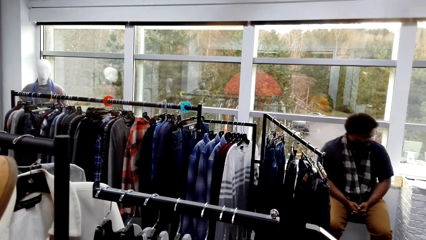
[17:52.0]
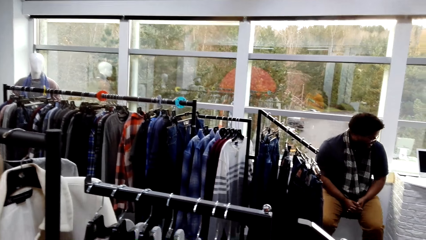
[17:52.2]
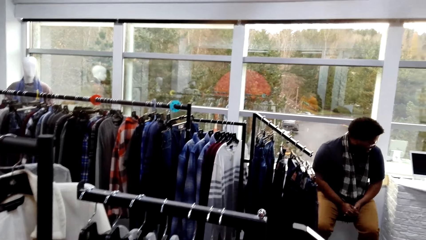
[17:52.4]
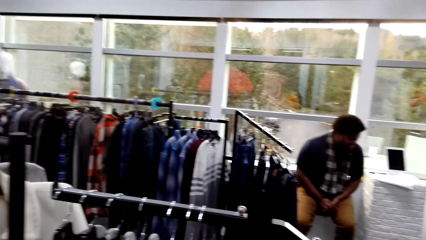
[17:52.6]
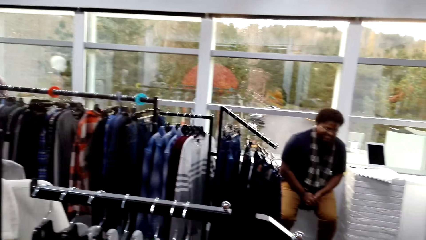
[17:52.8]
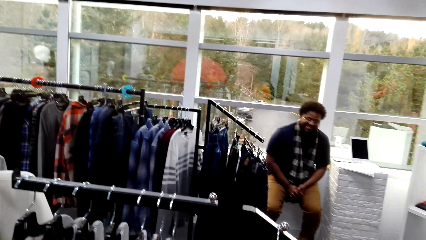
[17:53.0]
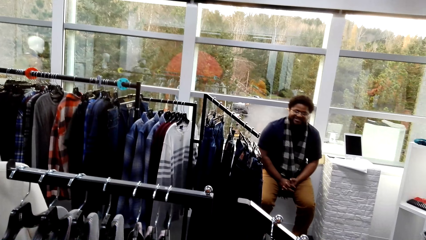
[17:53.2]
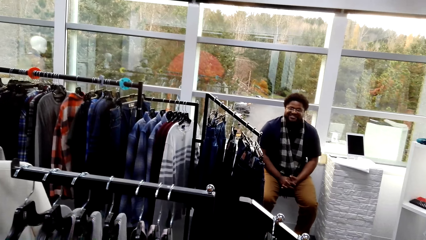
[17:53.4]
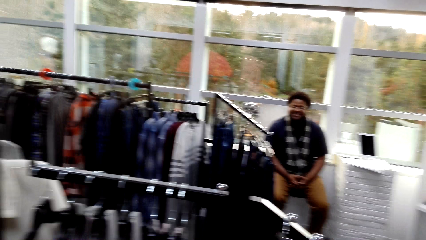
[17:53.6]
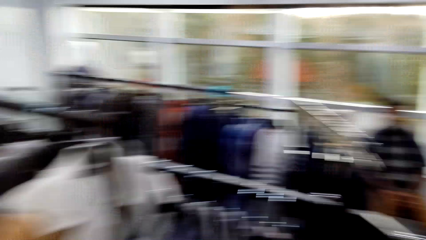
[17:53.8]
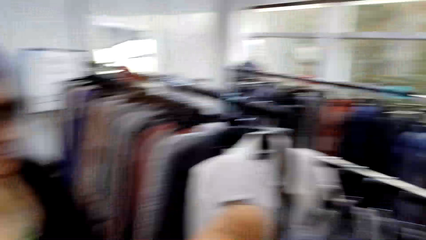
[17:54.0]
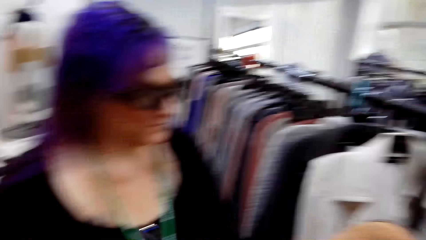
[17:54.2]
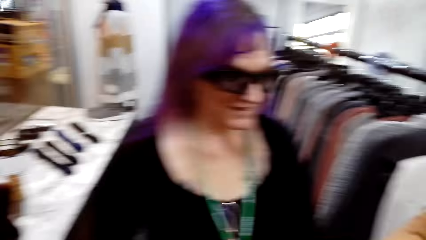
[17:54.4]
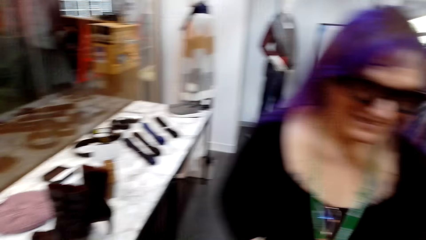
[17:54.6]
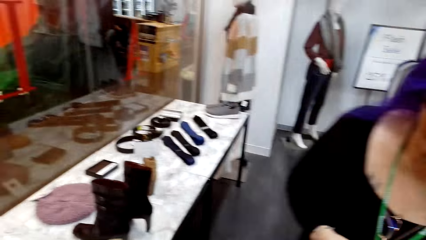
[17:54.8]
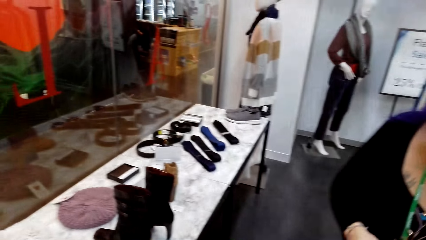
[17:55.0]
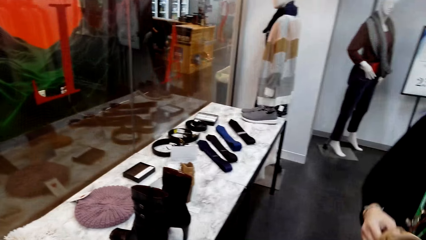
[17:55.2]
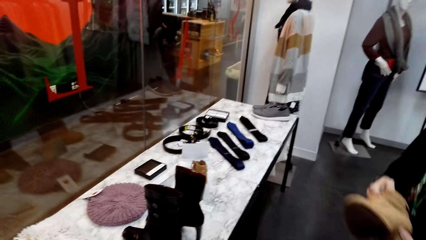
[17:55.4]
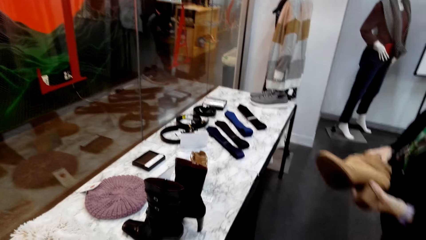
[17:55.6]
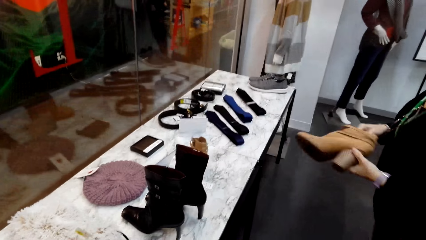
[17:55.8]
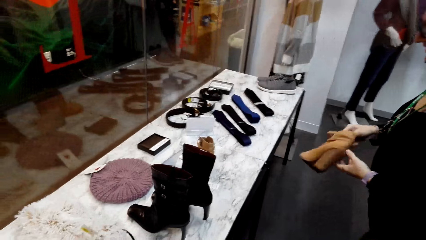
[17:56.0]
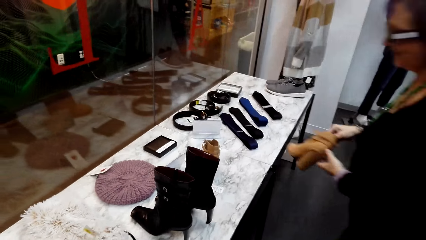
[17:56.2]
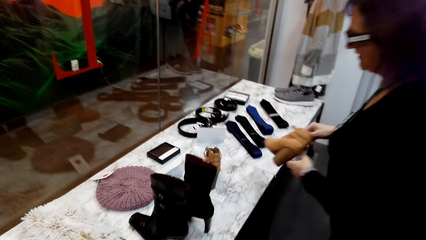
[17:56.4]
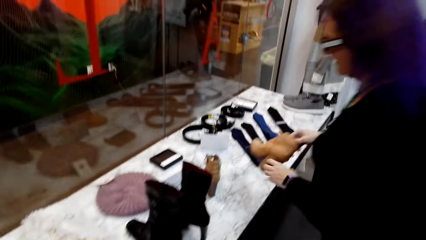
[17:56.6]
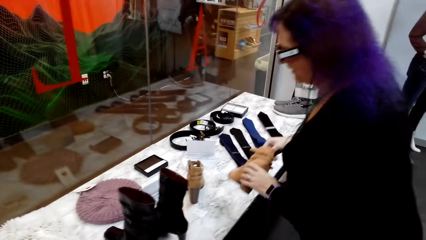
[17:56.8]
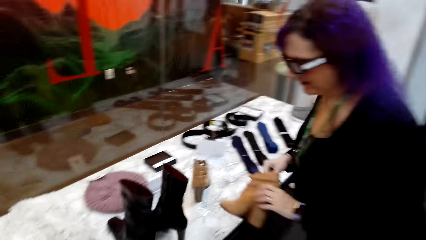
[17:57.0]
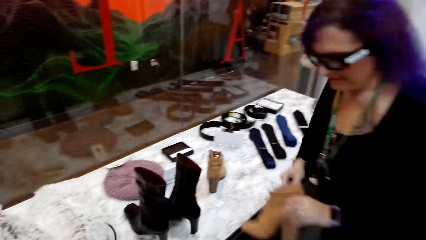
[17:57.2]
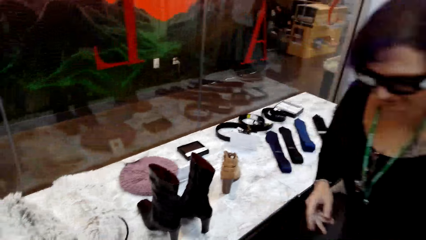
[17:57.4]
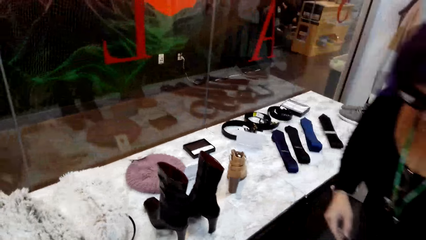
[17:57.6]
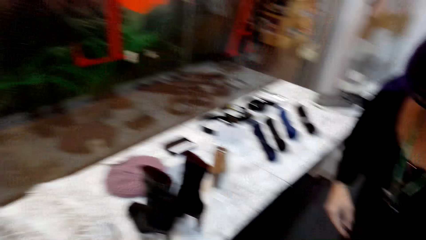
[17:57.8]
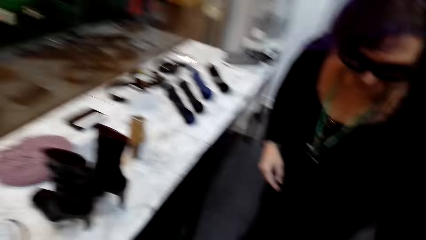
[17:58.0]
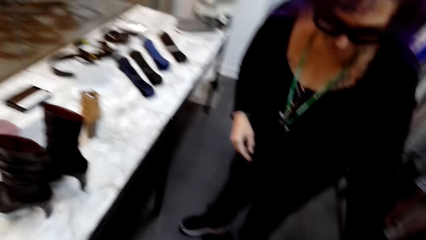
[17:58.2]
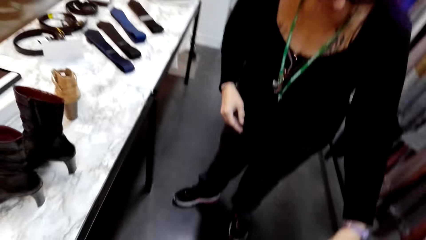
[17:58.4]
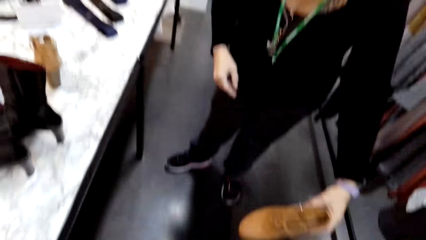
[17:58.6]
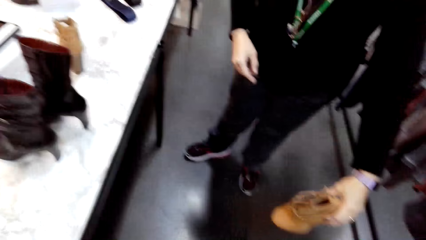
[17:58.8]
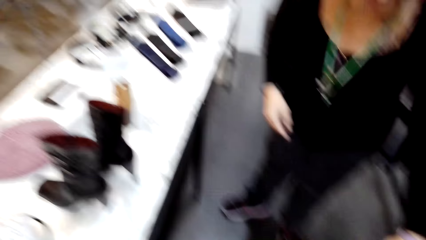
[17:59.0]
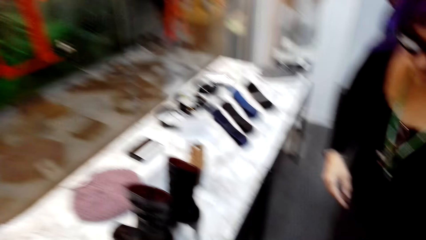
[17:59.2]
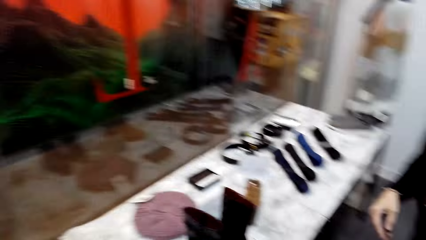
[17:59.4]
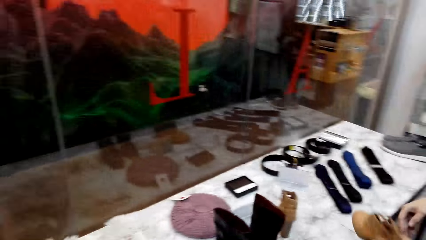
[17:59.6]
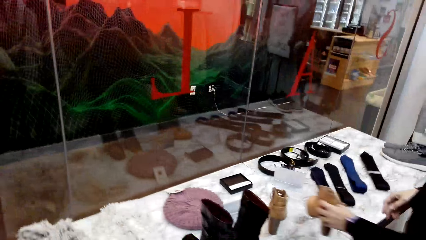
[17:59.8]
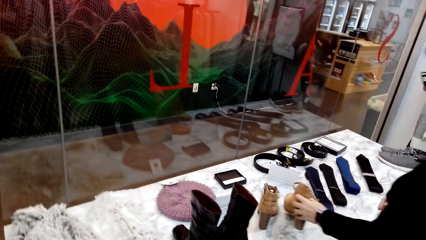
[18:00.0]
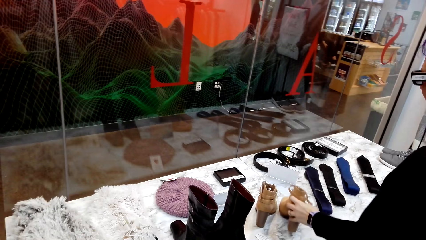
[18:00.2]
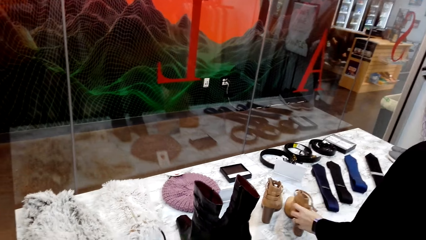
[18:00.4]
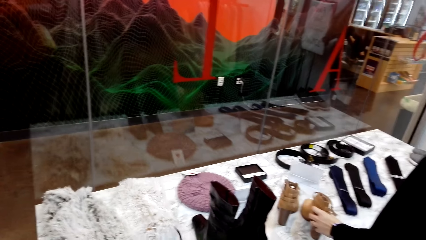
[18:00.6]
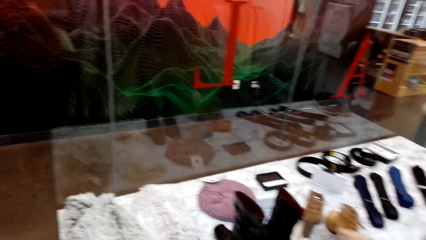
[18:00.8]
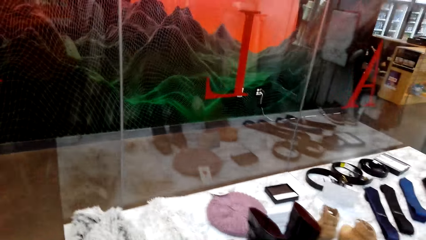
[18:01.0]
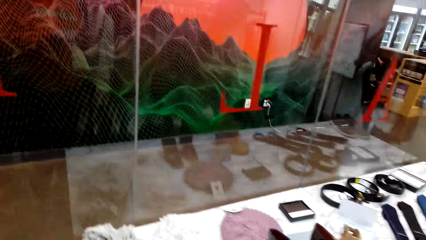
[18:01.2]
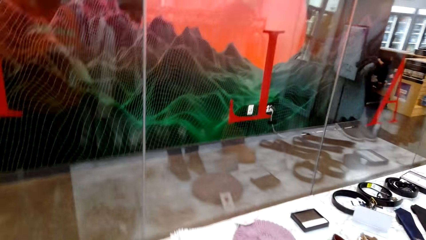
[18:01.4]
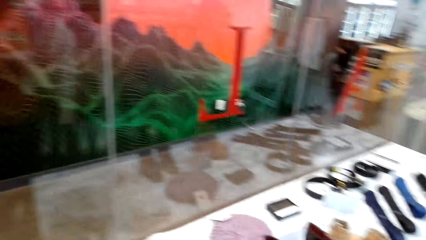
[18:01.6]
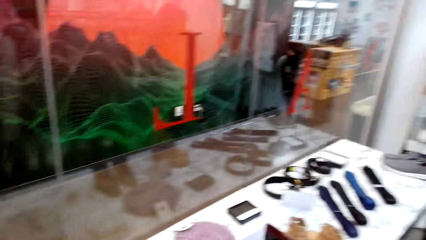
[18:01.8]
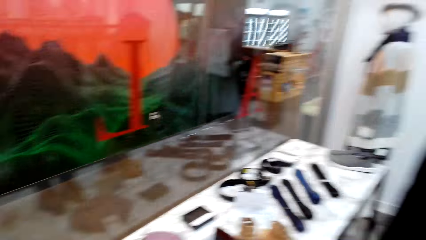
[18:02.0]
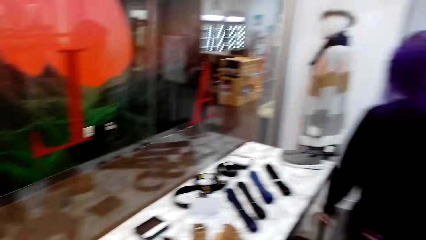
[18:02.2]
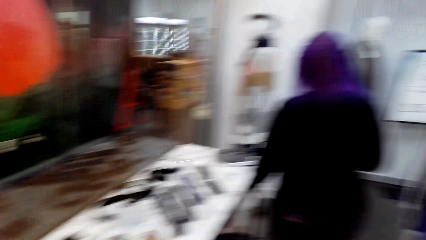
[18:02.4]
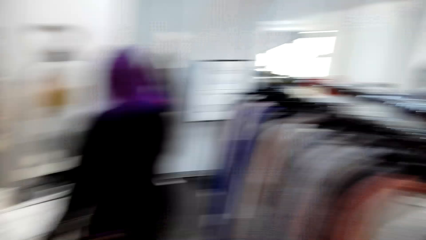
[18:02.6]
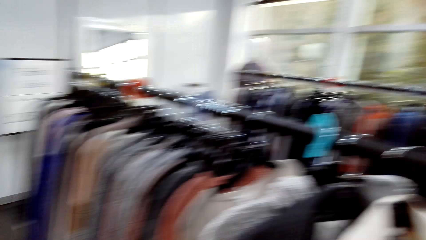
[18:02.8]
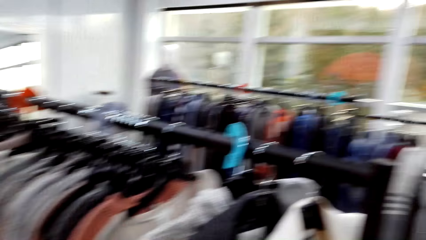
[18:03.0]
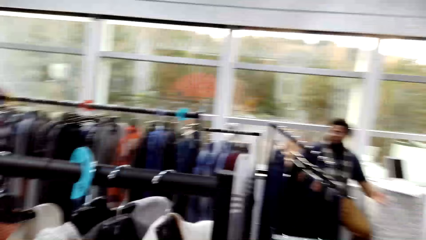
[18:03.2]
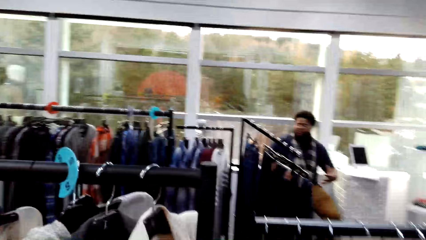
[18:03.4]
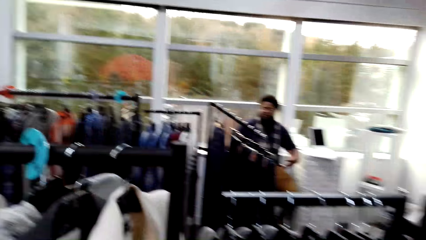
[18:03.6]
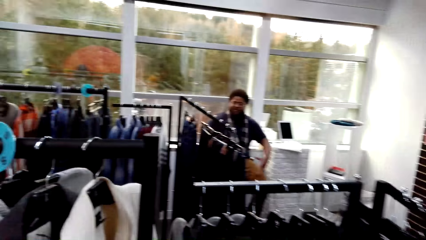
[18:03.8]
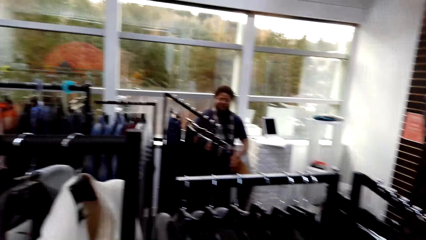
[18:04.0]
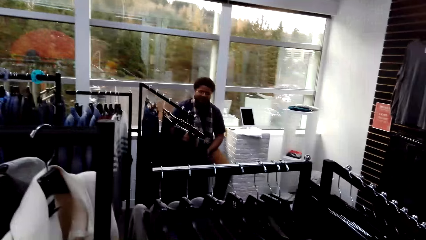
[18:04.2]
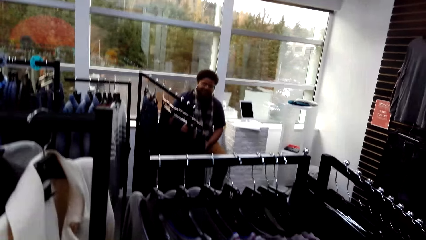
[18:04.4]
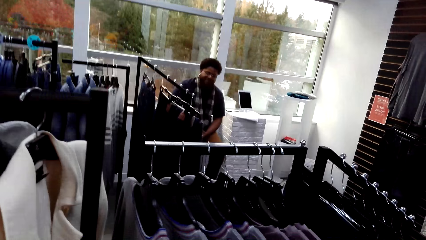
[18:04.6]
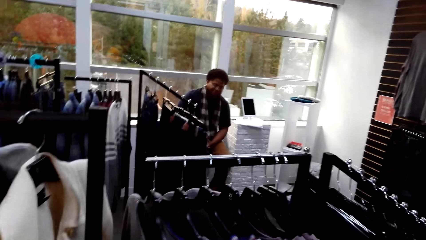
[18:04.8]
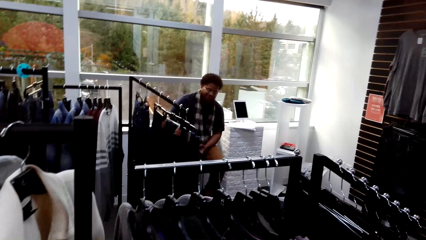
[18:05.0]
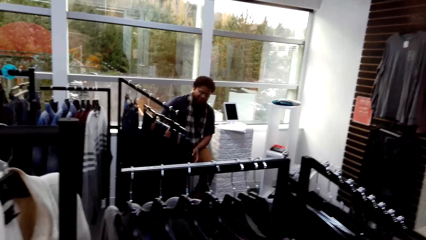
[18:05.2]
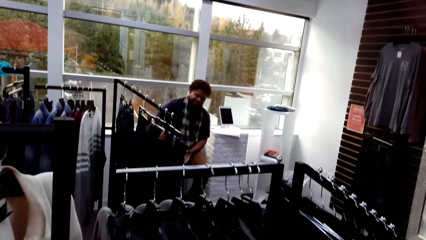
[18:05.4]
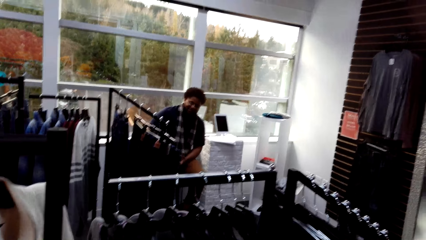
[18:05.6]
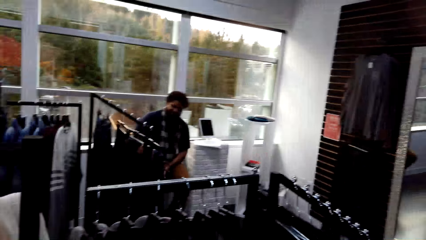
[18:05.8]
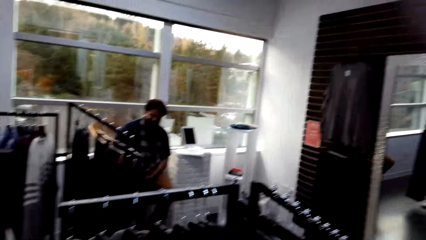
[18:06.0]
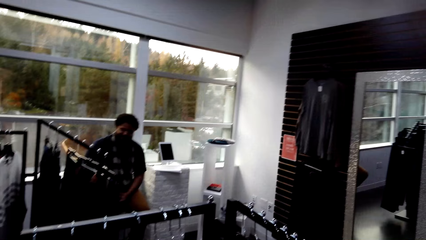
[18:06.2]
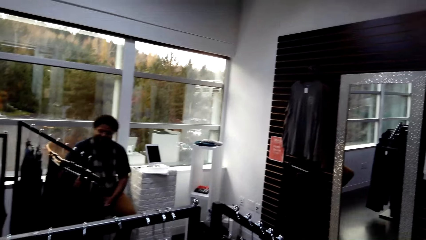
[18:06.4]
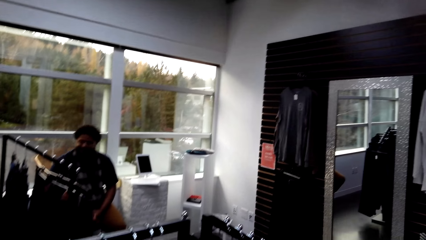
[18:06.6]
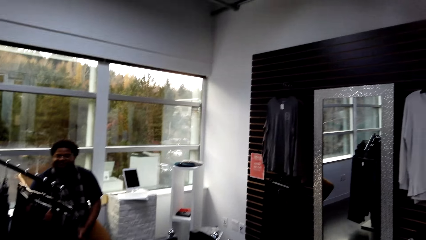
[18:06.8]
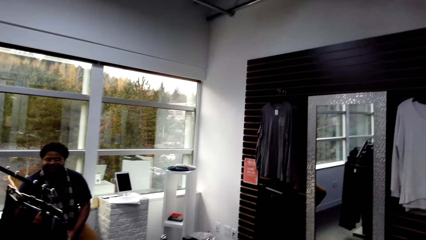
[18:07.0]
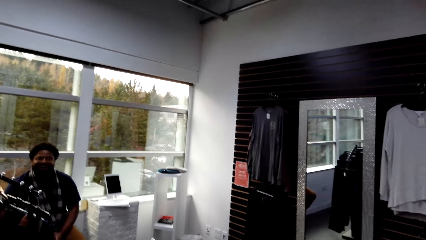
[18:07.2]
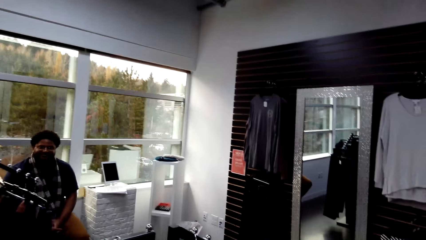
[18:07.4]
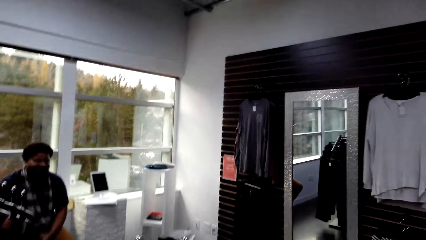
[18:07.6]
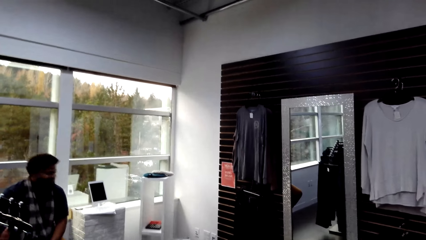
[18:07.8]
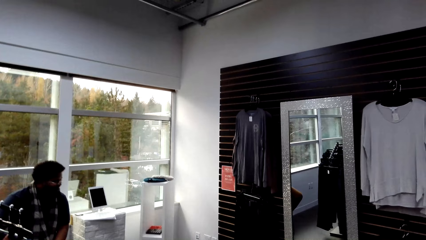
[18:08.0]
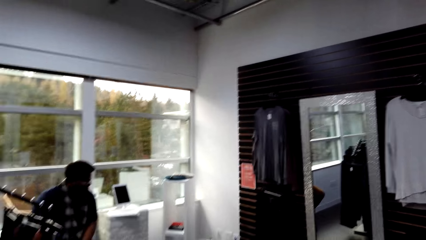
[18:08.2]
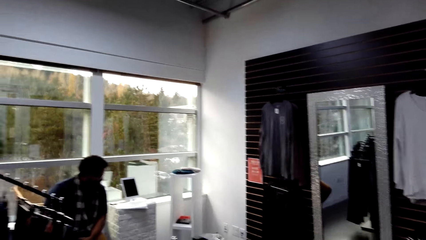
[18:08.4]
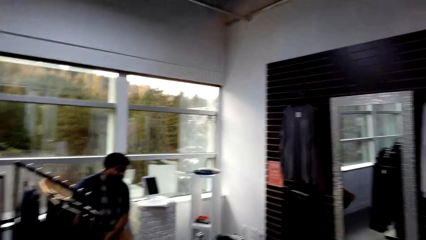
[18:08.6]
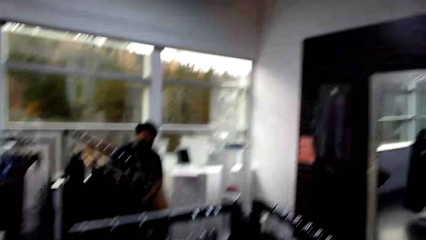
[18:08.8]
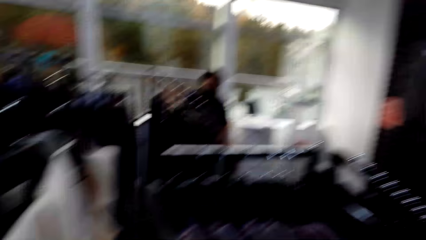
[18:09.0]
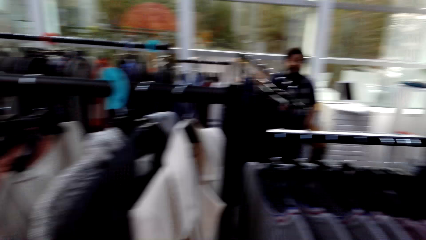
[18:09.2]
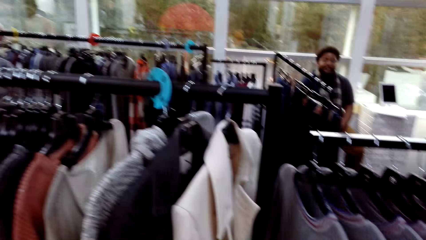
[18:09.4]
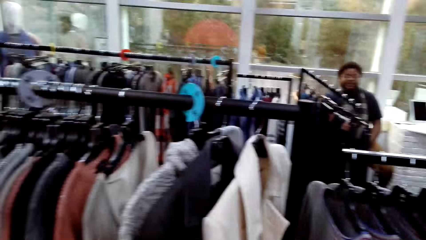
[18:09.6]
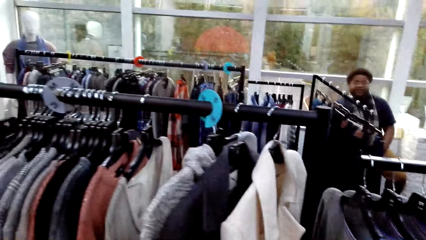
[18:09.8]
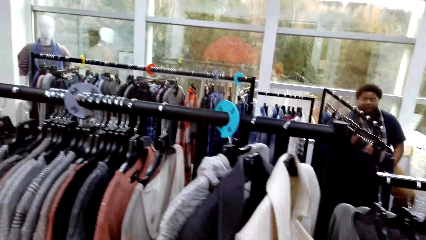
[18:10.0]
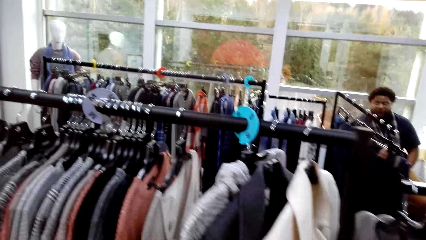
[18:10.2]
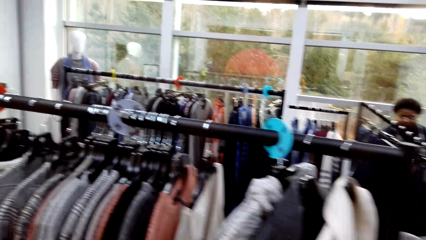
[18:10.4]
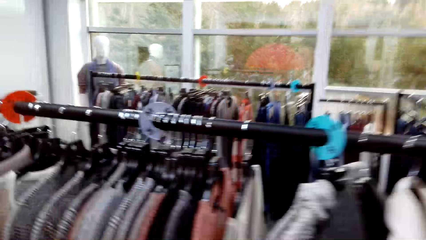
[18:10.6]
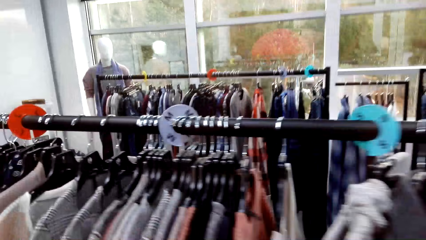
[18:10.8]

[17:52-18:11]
The camera wearer dialogues with a man. They look around the clothing store. They talk to a woman. The woman places a shoe on the table. The camera wearer looks around the clothing store. They dialogue with the man. They talk to the cashier.
